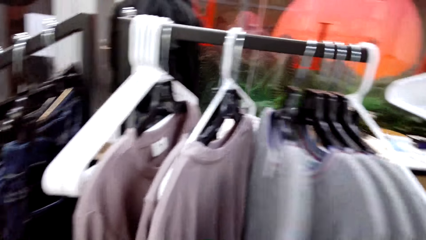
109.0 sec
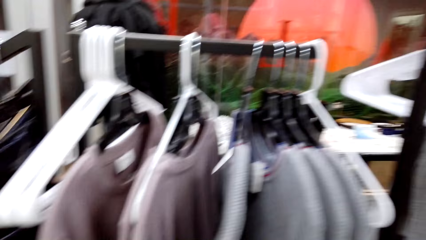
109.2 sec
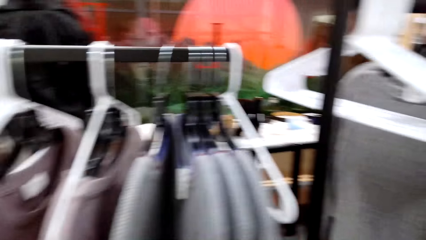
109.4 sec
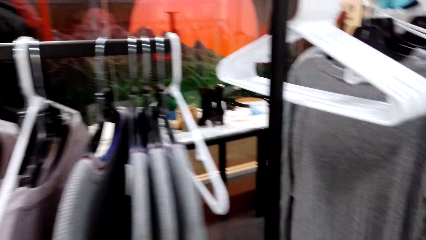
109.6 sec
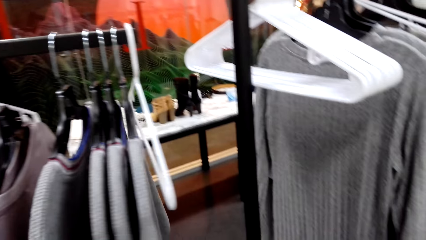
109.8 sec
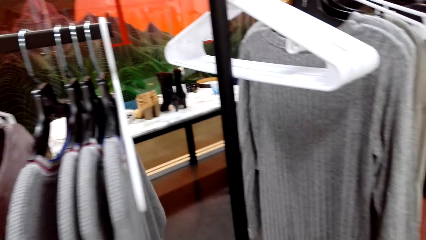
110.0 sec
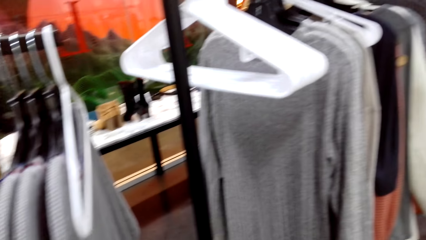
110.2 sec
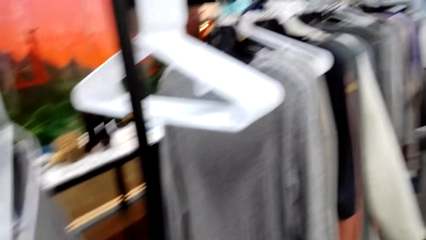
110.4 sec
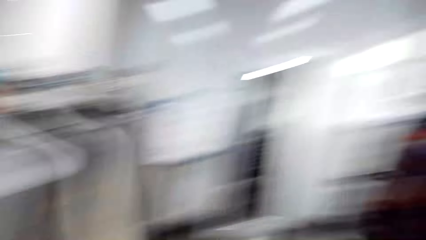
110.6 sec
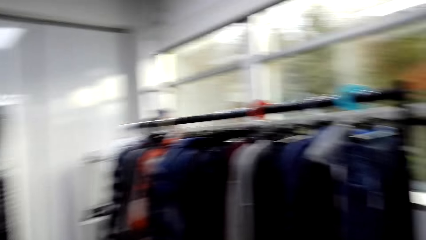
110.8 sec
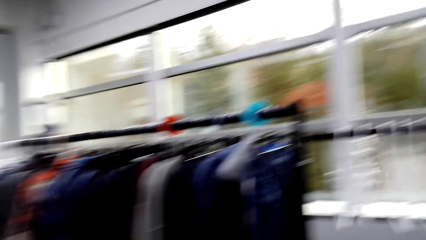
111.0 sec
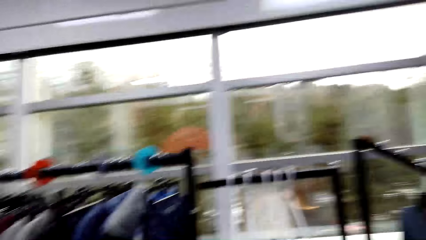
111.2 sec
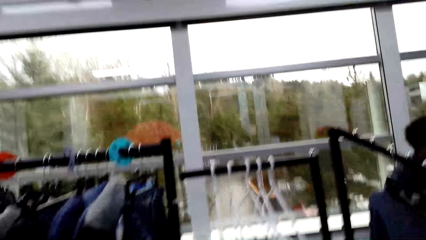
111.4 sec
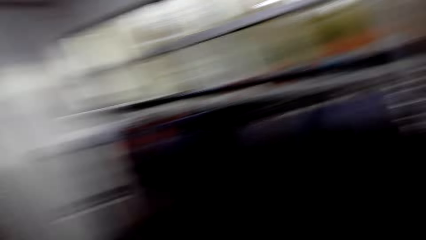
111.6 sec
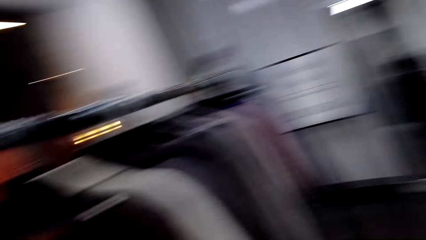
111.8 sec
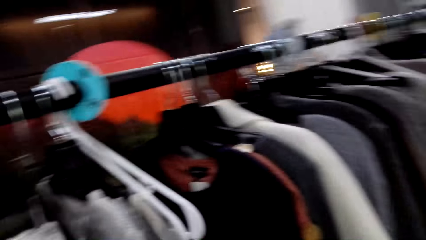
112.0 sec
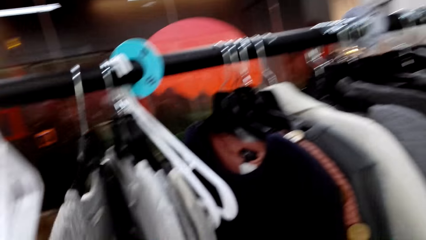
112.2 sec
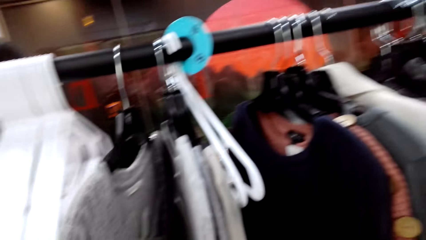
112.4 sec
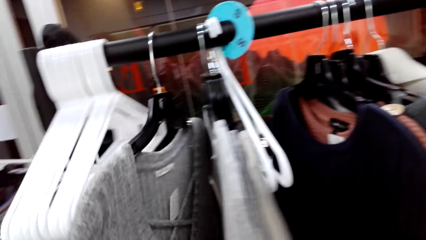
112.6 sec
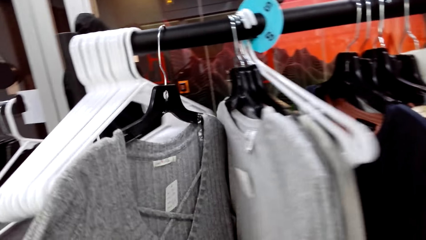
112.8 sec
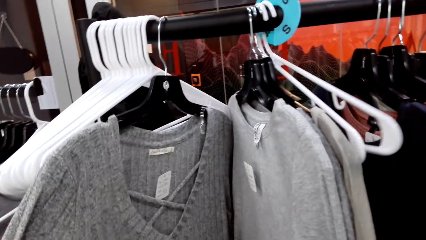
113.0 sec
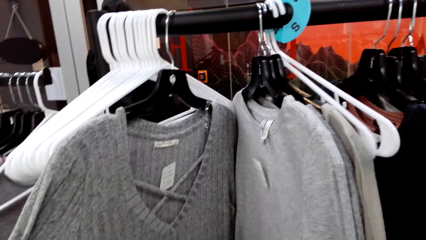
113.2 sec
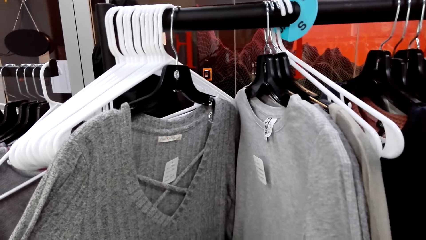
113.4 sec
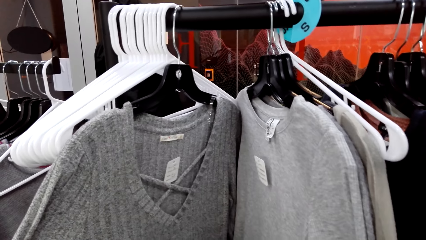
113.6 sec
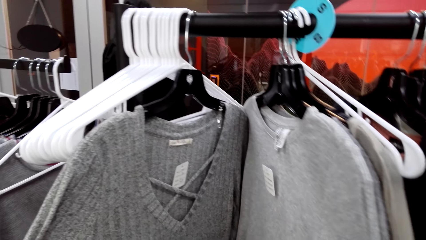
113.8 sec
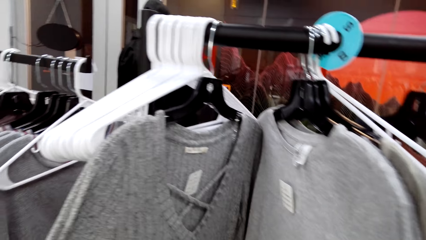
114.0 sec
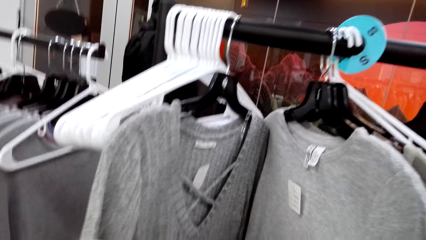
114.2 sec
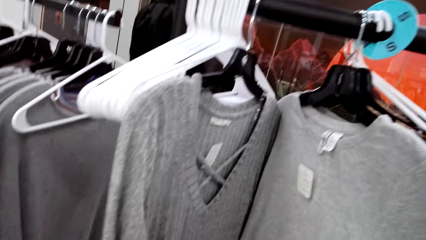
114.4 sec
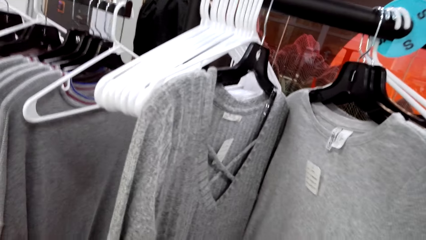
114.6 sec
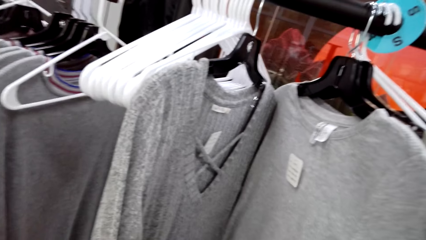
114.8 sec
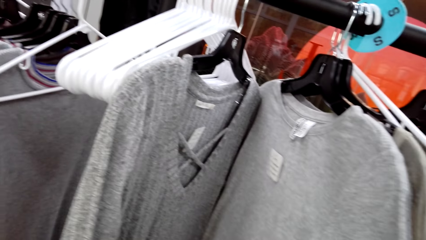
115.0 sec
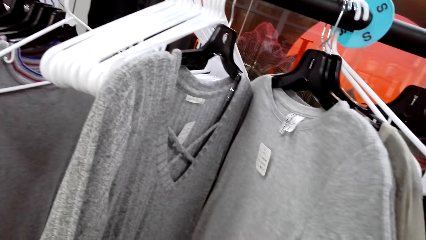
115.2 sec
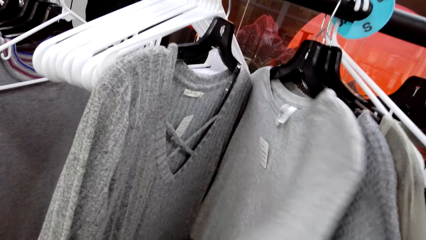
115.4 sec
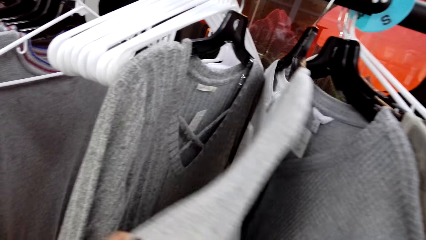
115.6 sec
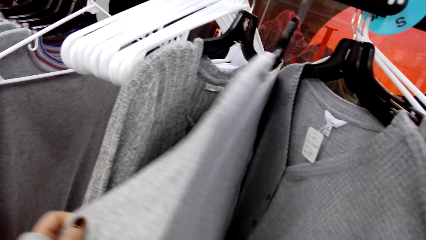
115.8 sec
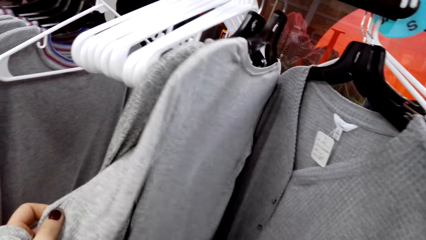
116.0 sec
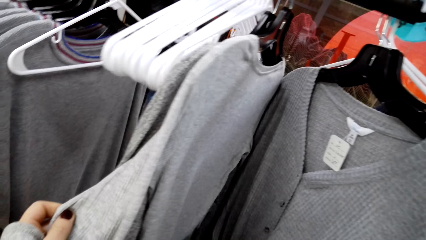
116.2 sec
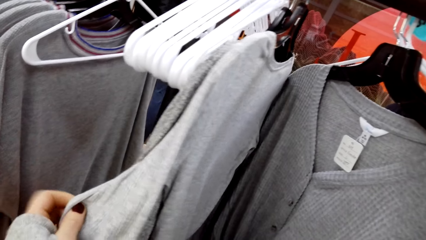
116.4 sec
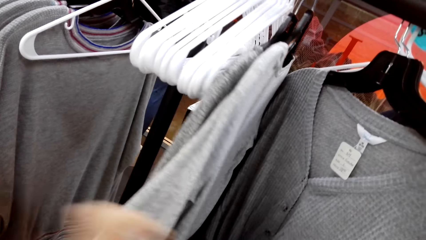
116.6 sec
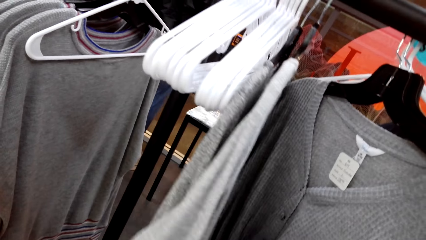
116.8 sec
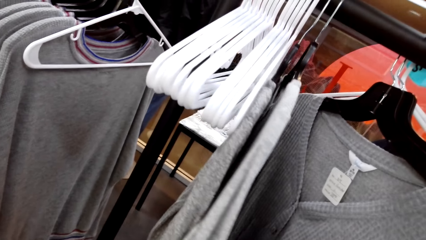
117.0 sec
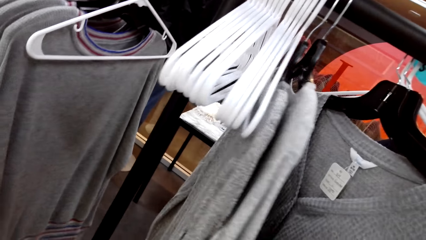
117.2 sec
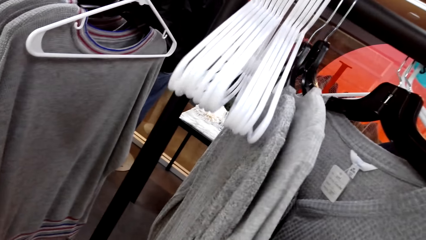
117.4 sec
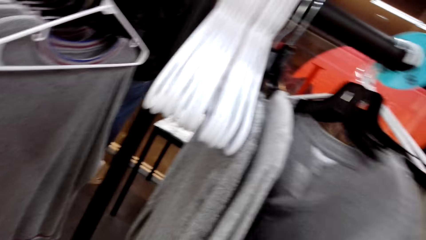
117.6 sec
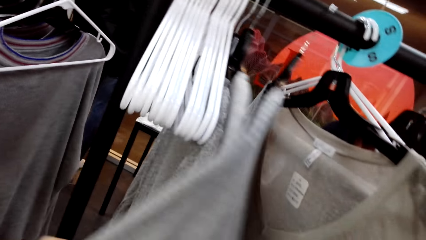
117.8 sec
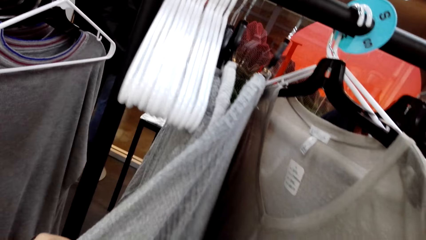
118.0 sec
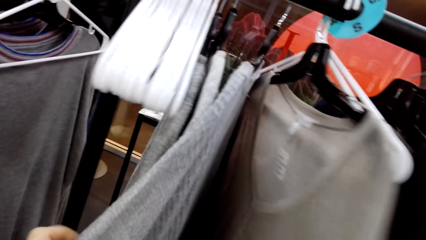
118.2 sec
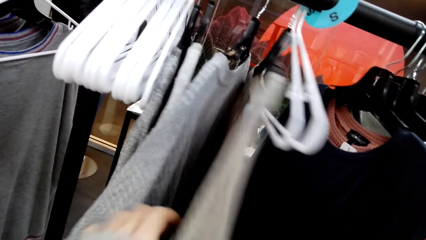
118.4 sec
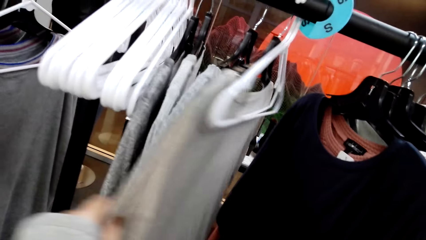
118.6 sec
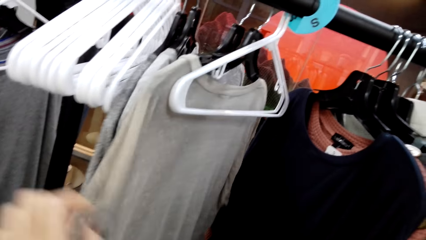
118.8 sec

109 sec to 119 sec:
The camera wearer stares at a man. They stare at the blouses. They touch the blouses with both hands.

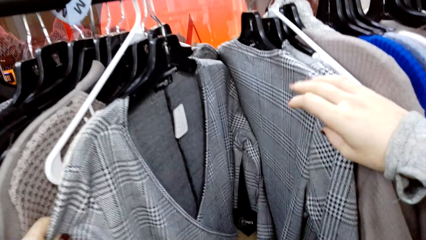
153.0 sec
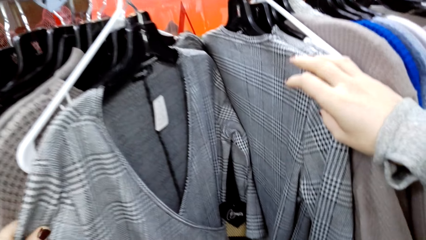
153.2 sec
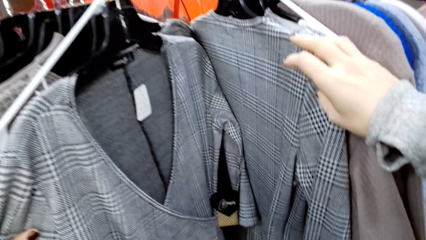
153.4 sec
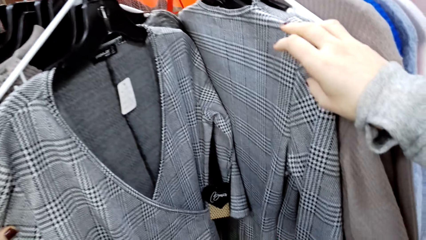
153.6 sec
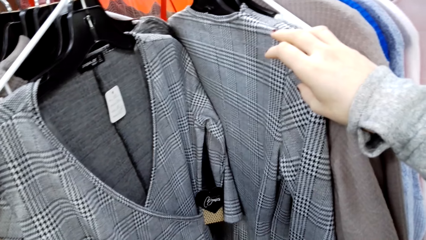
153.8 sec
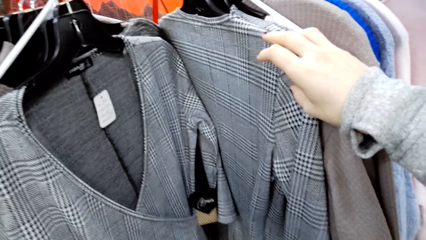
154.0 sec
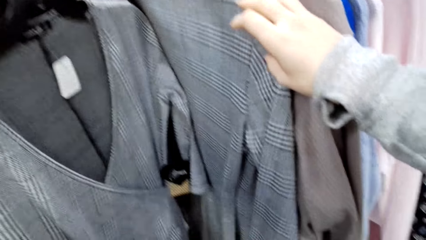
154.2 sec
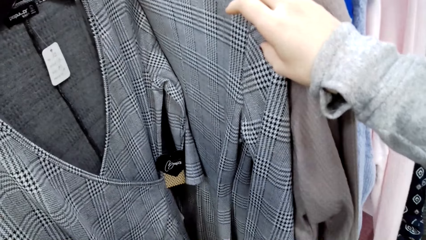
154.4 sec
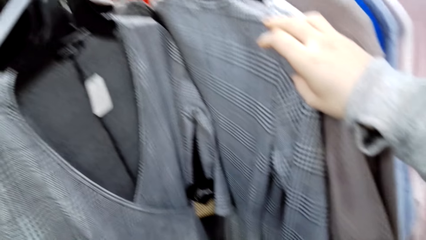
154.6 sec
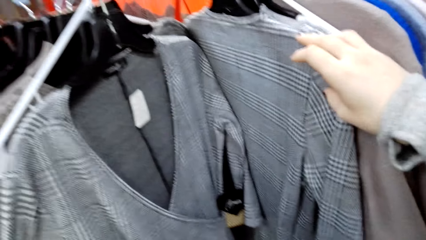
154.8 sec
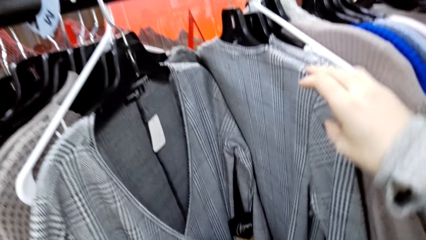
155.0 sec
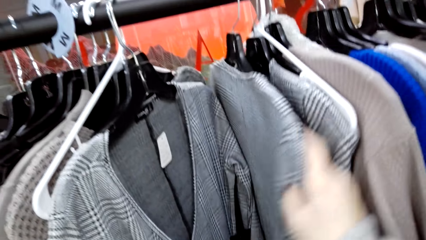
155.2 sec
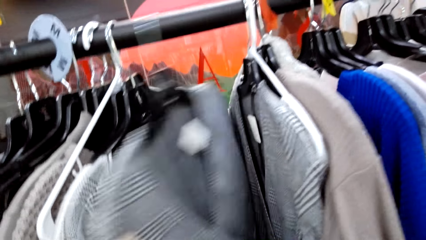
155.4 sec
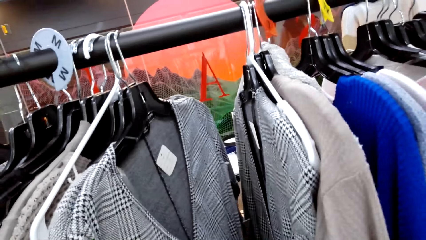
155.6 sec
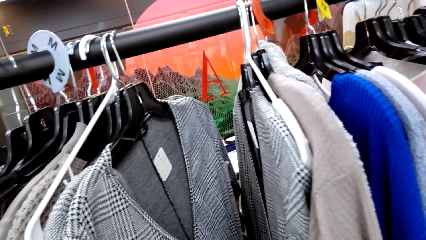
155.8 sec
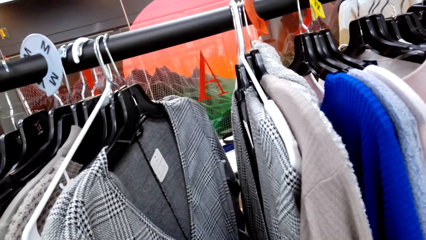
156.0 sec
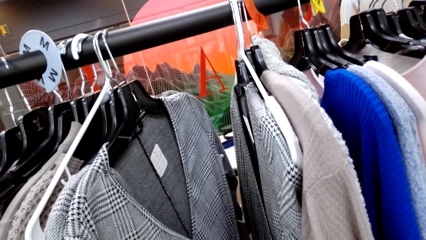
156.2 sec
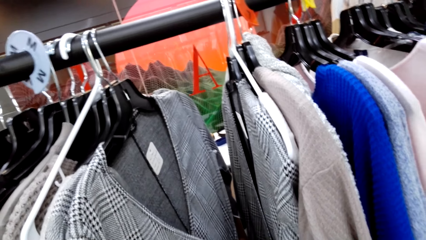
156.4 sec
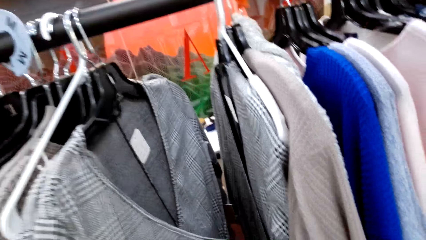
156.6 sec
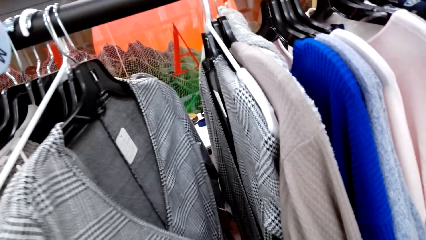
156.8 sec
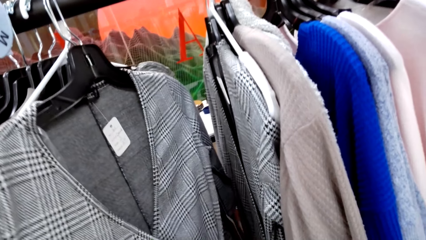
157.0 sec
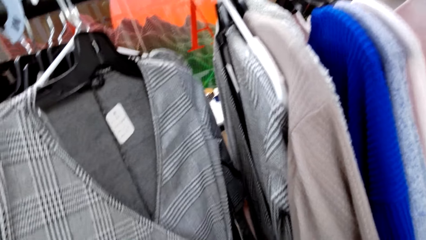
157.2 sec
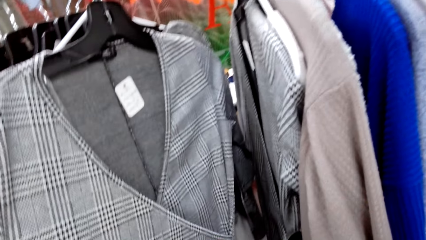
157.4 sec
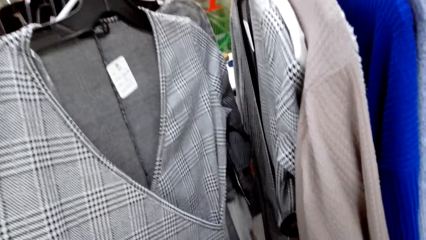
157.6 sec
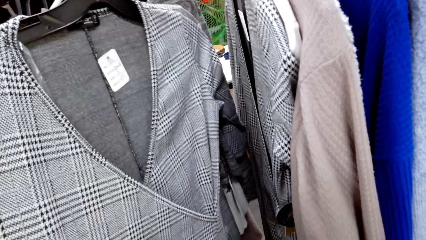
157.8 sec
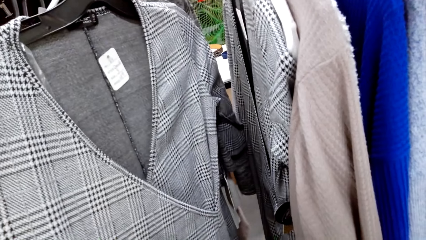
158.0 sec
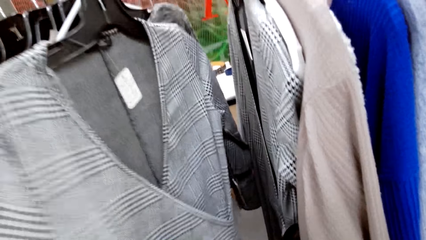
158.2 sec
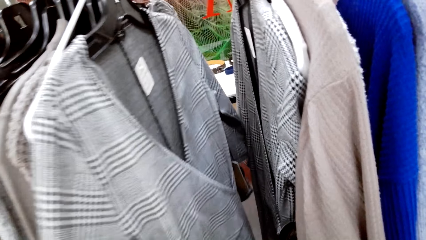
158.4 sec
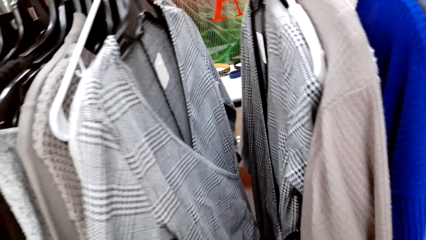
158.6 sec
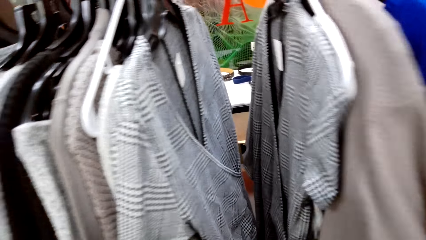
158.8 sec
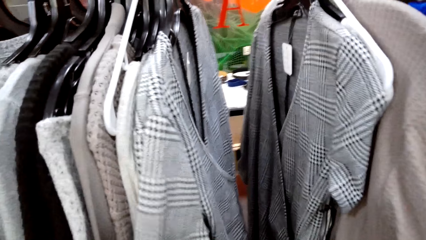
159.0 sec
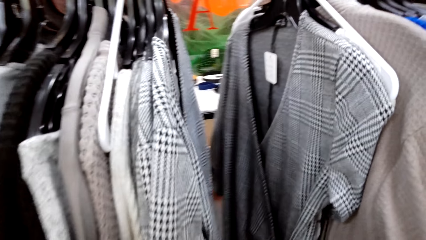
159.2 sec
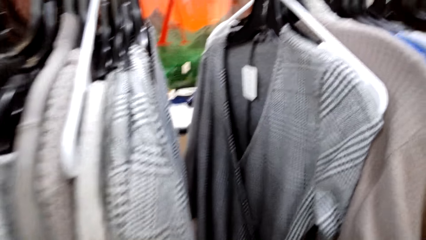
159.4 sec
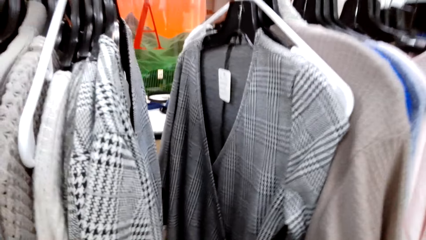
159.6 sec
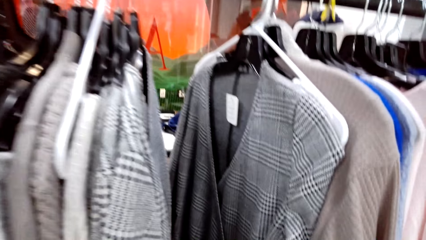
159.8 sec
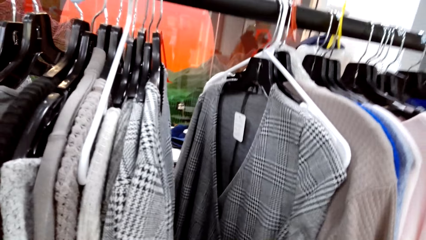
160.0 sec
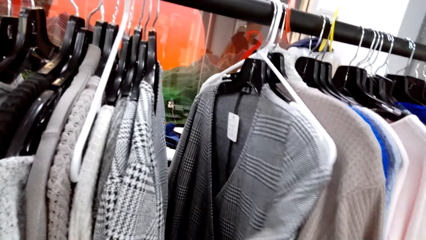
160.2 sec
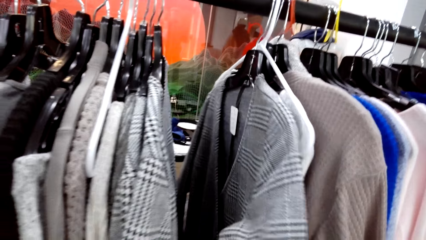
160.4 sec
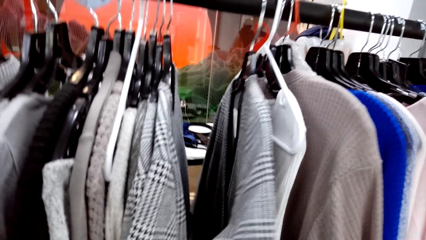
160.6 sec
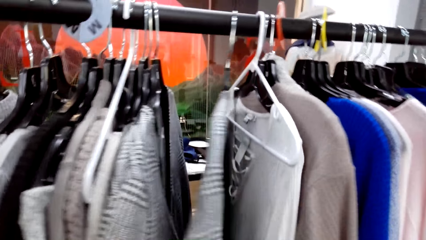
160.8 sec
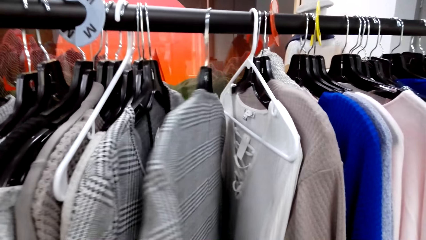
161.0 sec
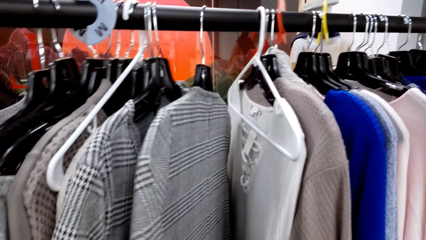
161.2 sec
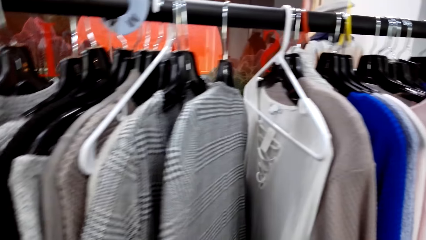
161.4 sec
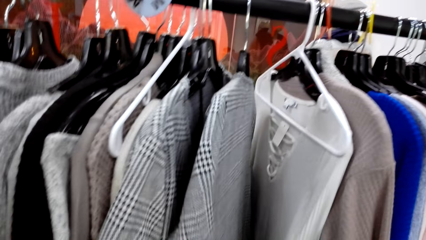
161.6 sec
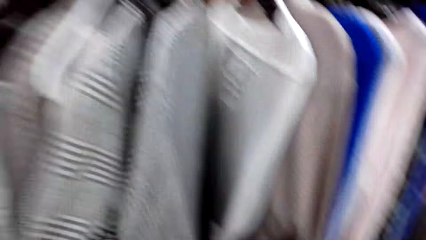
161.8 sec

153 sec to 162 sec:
The camera wearer stares at the blouse. They pick up something.
